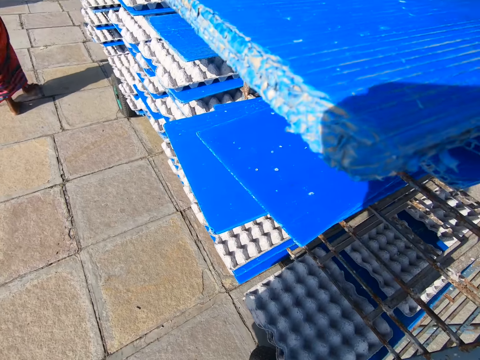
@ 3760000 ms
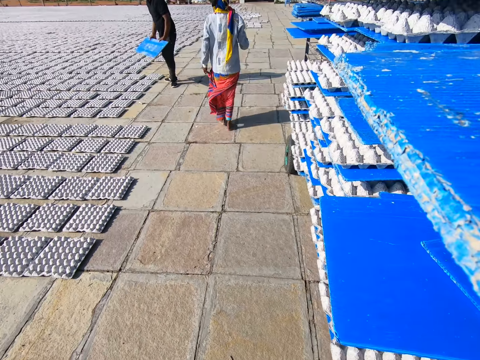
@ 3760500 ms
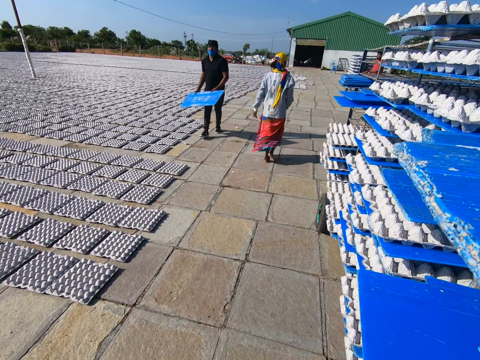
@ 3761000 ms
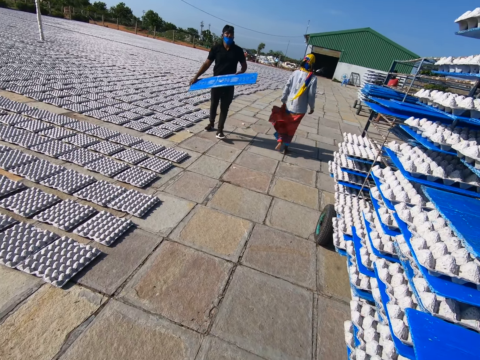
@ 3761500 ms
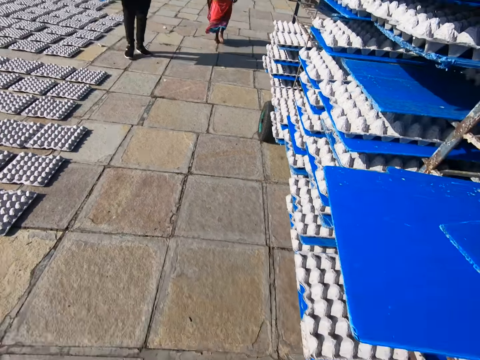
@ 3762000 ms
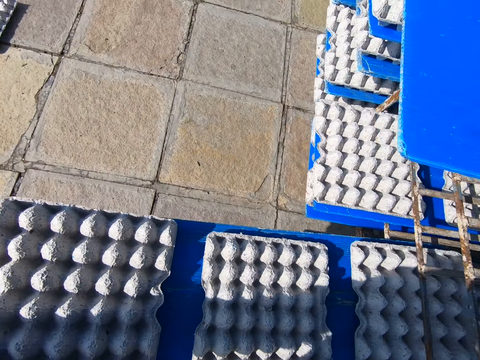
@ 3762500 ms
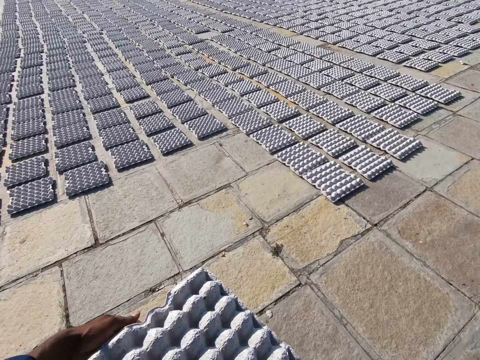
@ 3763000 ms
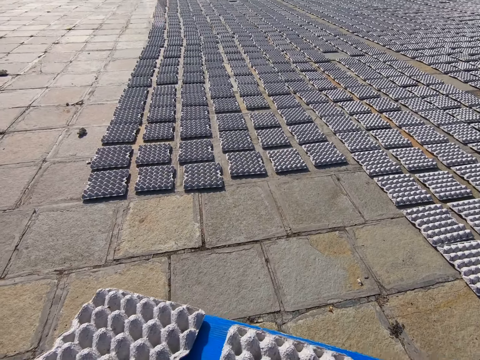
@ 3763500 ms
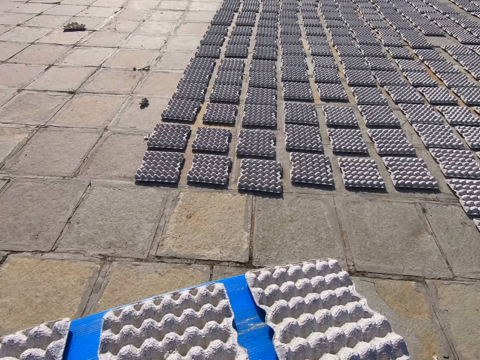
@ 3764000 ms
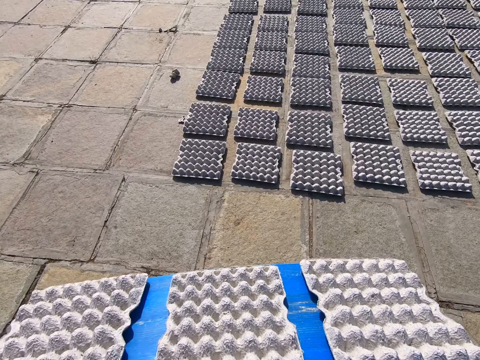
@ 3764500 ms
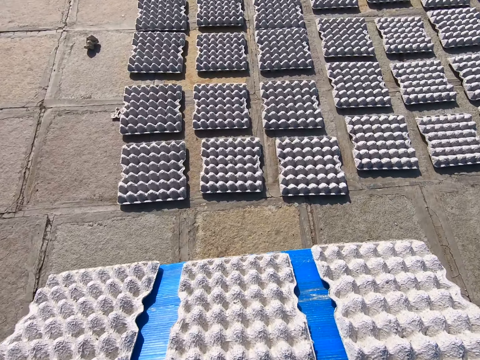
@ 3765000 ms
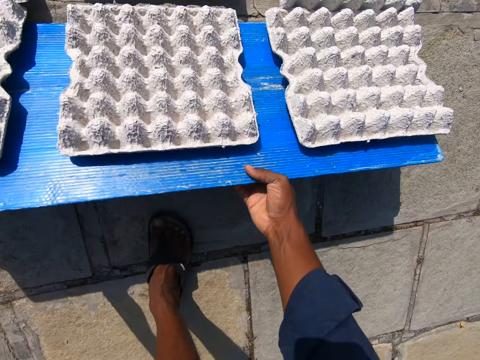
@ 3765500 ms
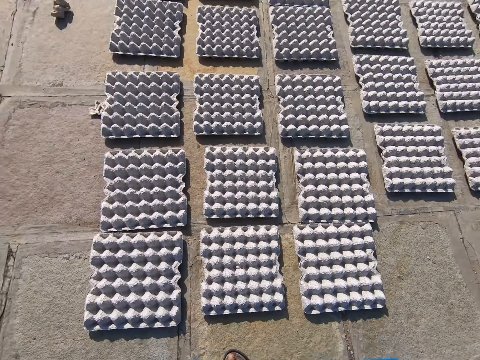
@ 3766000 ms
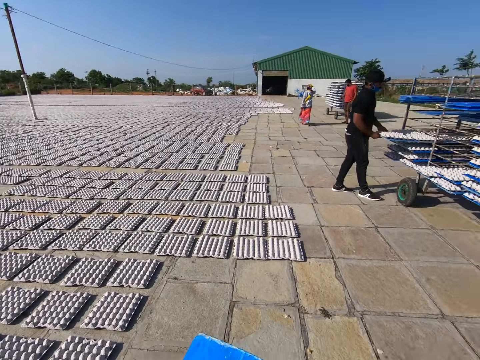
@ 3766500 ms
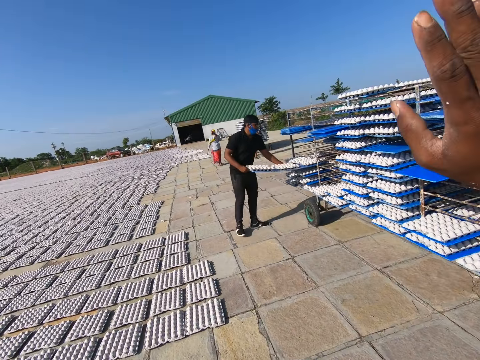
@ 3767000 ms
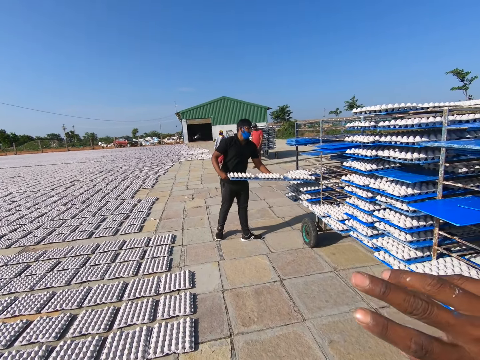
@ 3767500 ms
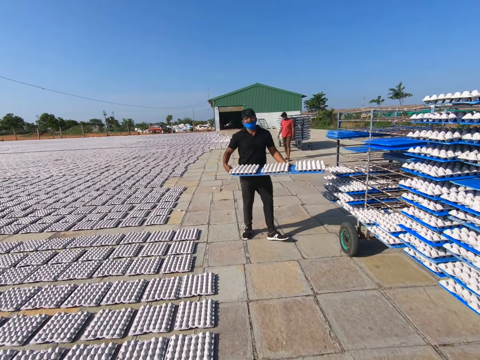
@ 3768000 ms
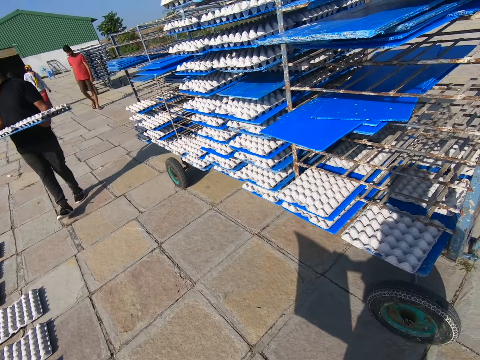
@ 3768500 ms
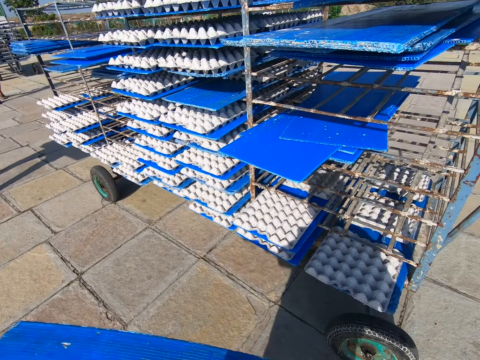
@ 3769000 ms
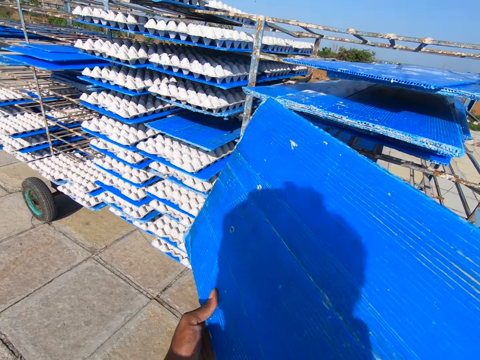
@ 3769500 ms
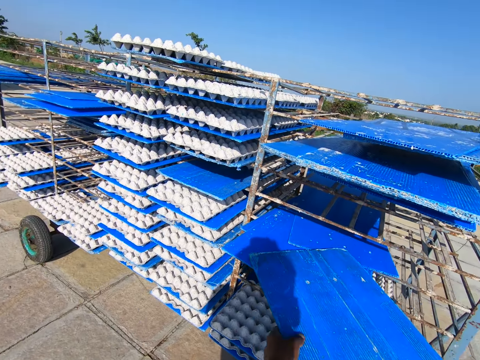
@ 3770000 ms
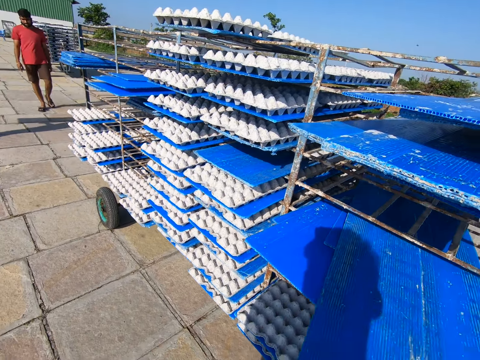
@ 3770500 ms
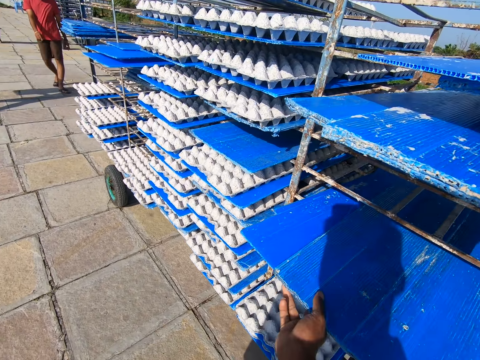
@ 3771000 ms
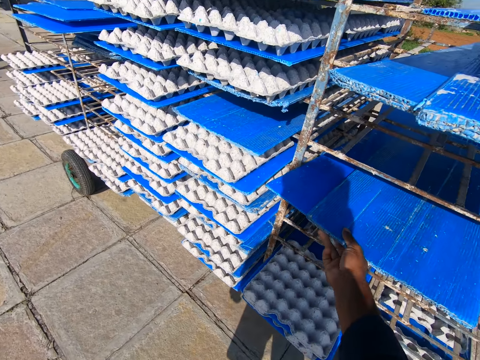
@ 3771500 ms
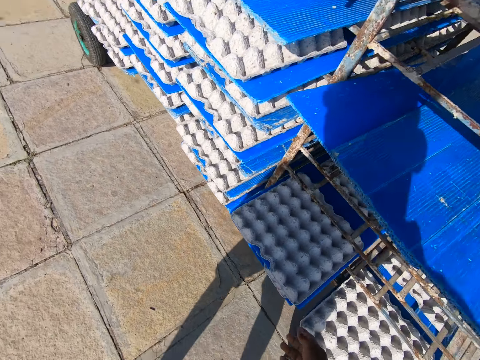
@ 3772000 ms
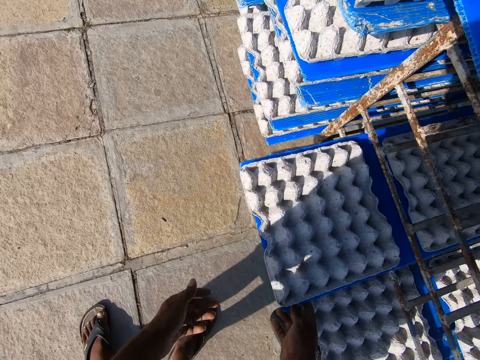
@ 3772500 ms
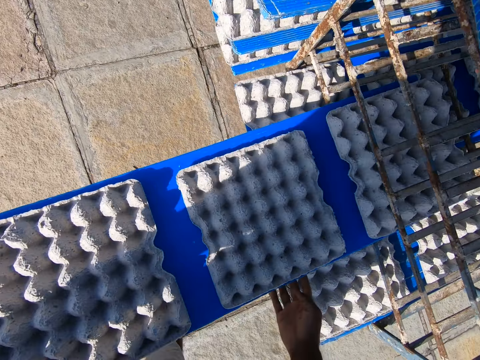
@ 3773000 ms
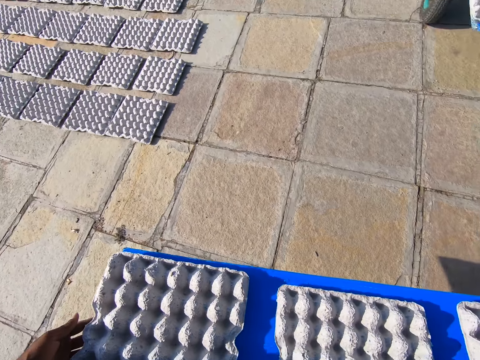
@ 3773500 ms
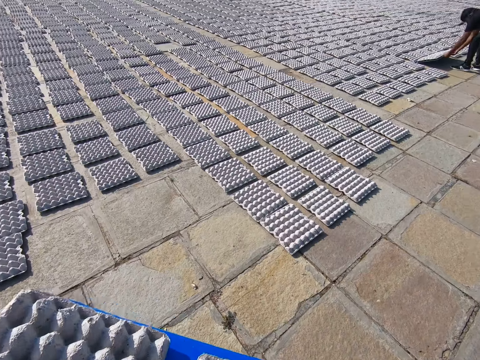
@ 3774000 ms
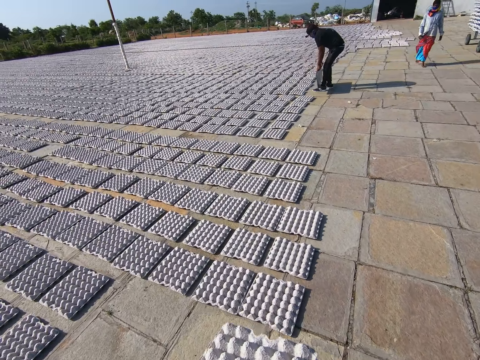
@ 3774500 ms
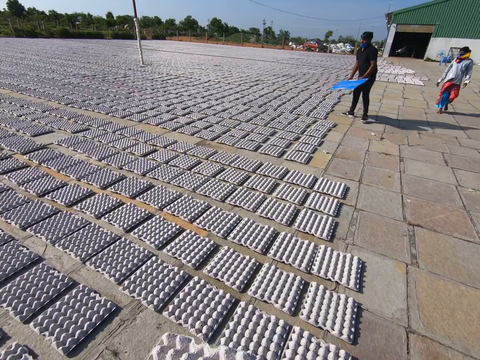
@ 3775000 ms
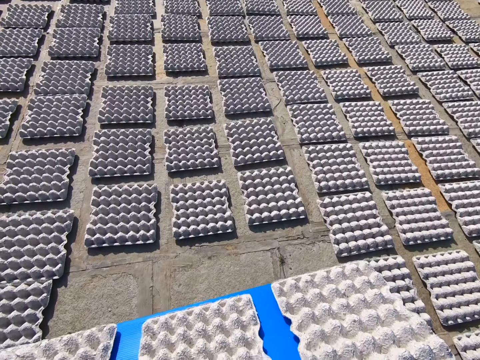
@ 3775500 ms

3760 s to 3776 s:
The camera wearer places the tray into the rack with his hands. He pulls a tray from the rack with his hands. He moves around. He drops the egg crates on the tray on the floor with his hands. A person puts the bricks on the ground. A man pulls a tray from the rack with his hands. The camera wearer moves a hand. He places the tray into the rack with his hands. He pulls a tray from the rack with his hands. The man drops the egg crates on the tray on the floor with his hands. The camera wearer moves around.

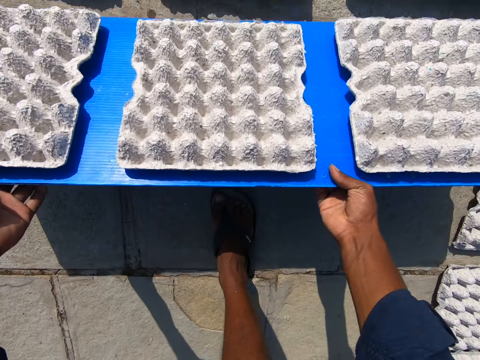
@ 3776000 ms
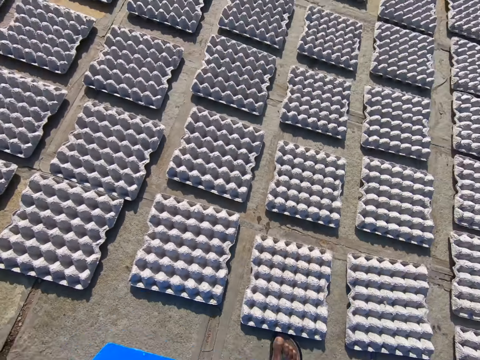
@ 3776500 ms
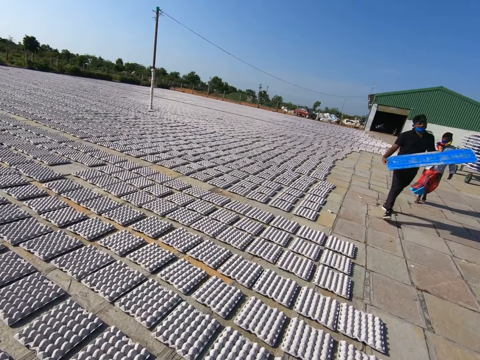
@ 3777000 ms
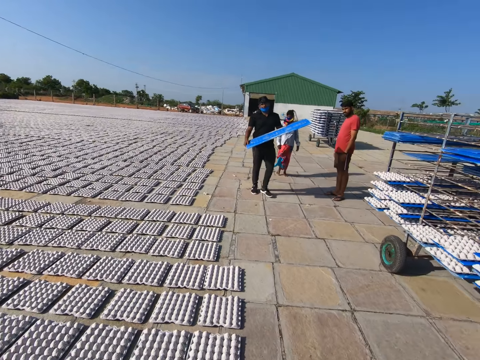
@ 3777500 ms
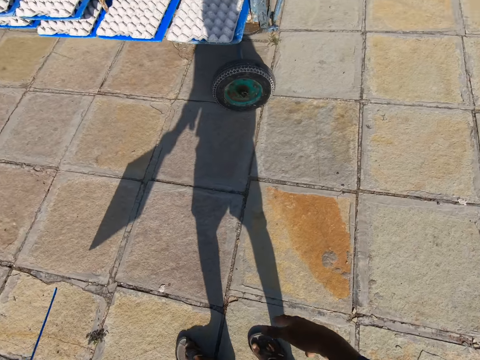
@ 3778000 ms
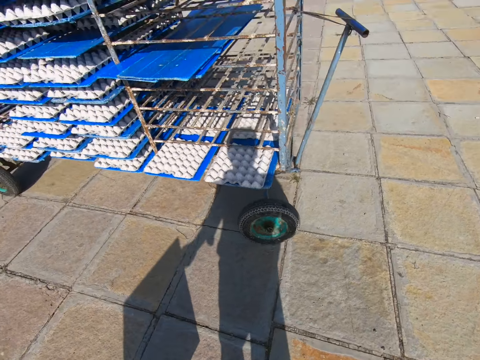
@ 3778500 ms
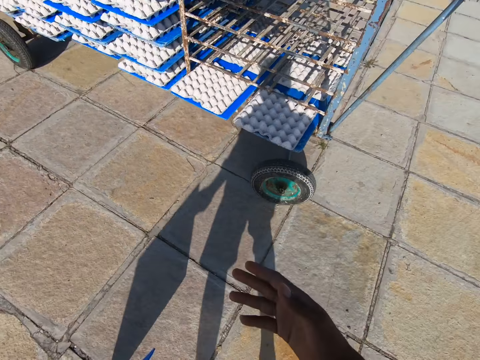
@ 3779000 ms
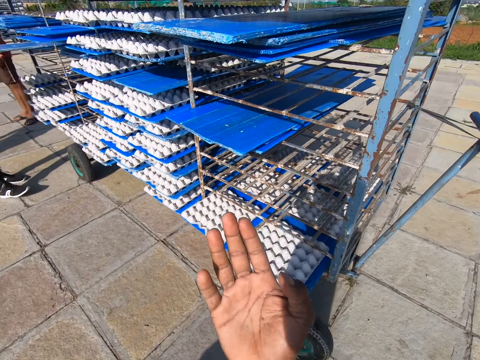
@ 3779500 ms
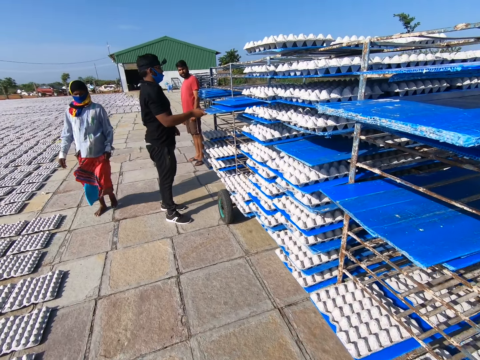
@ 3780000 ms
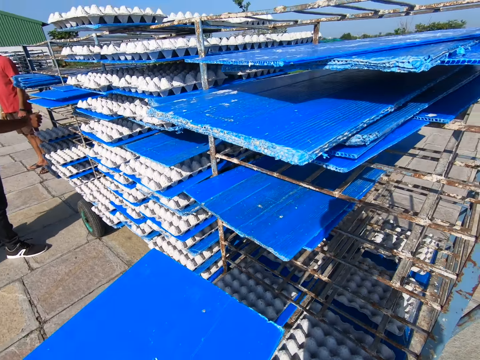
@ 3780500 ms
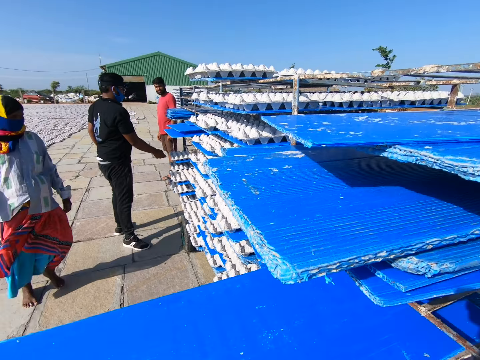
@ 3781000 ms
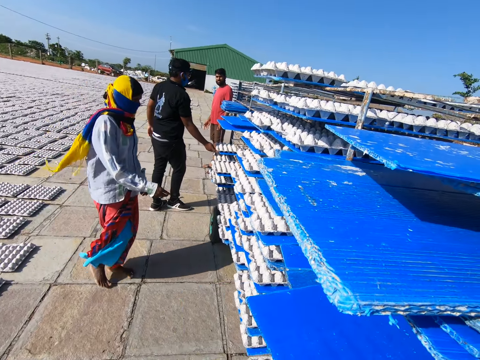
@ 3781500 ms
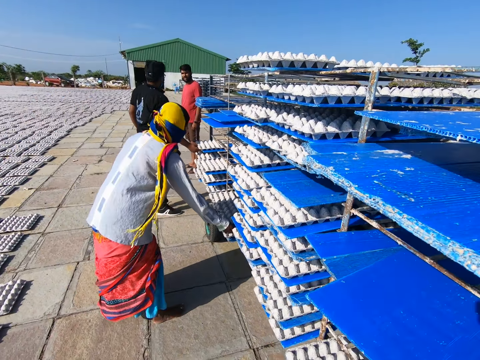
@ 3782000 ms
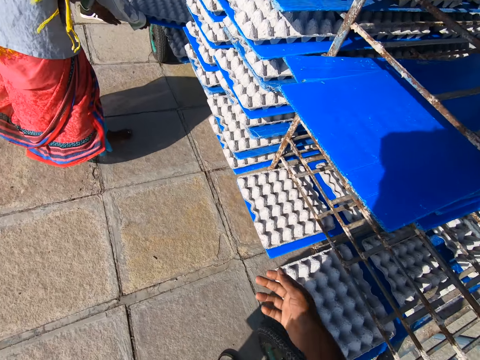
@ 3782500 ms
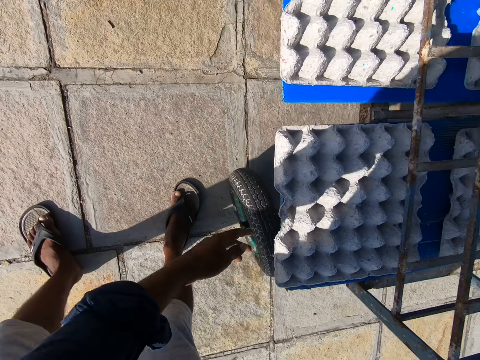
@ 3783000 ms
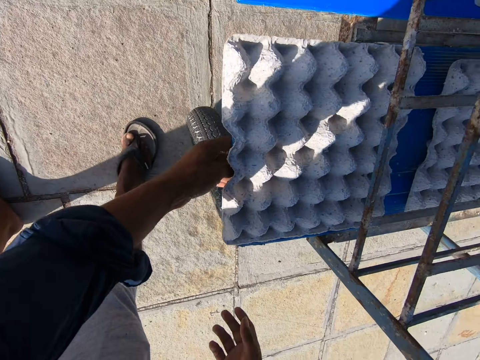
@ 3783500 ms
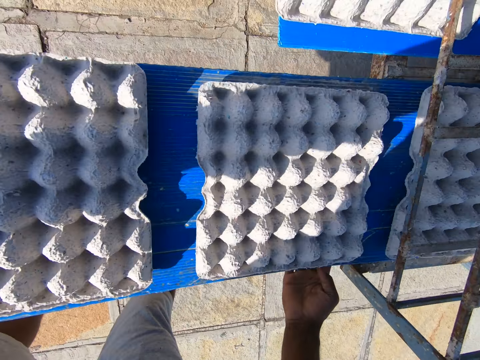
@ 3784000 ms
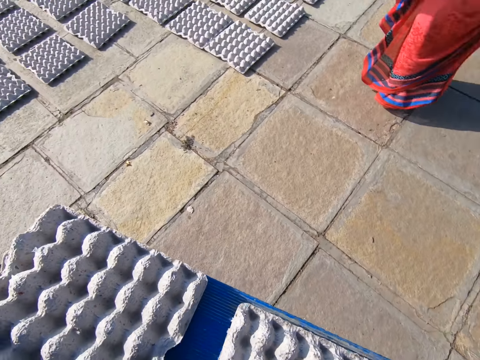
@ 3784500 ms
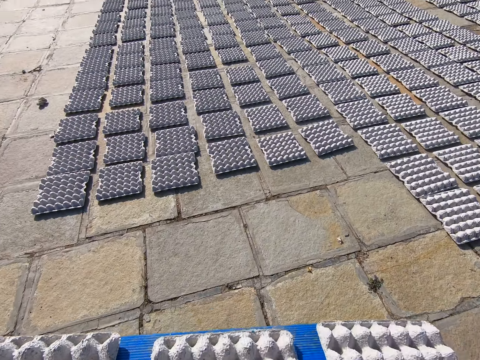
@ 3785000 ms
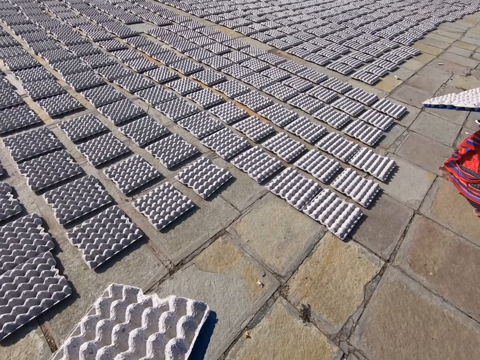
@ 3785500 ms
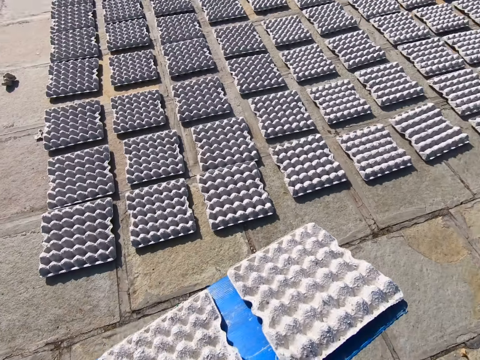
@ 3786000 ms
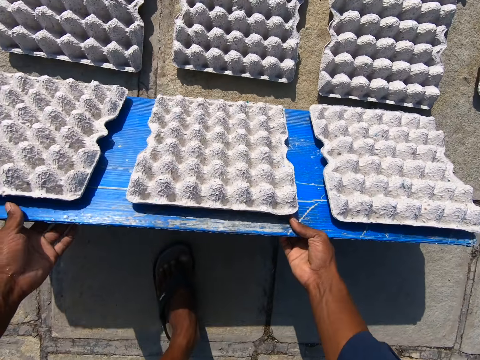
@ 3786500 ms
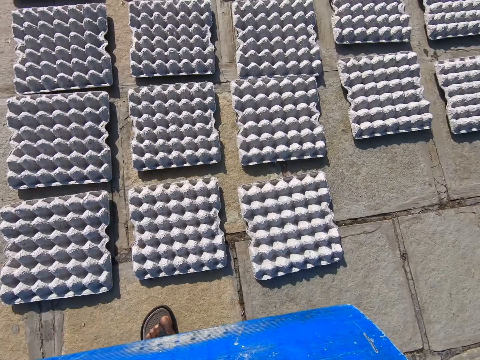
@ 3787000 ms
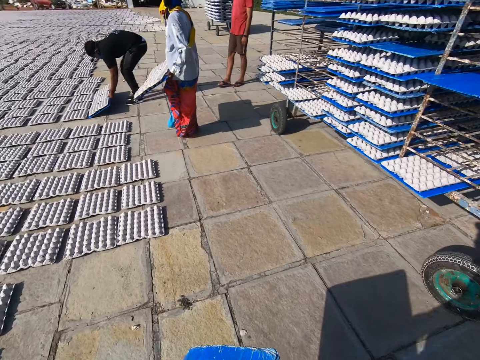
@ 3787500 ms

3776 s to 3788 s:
The camera wearer drops the egg crates on the tray on the floor with his hands. He moves around. A man places the tray in the rack with his right hand. The camera wearer places the tray into the rack with his hands. He pulls a tray from the rack with his hands. He moves around. He drops the egg crates on the tray on the floor with his hands. A woman drops the egg crates on the tray on the floor with her hands.
